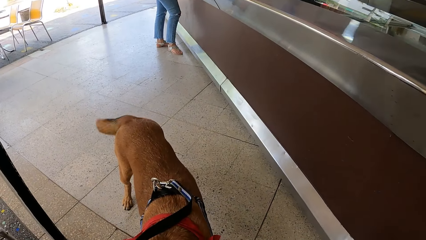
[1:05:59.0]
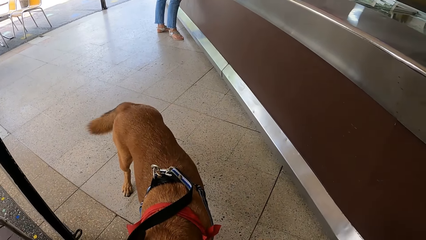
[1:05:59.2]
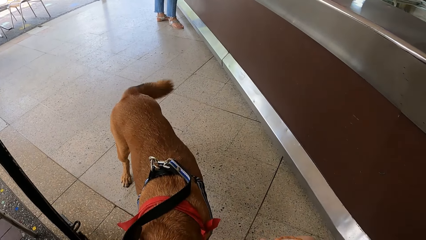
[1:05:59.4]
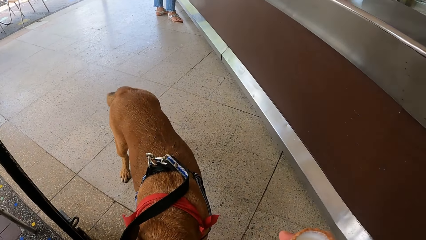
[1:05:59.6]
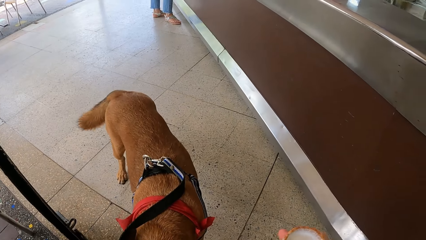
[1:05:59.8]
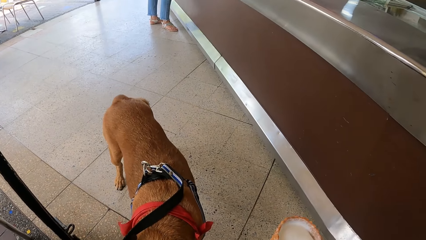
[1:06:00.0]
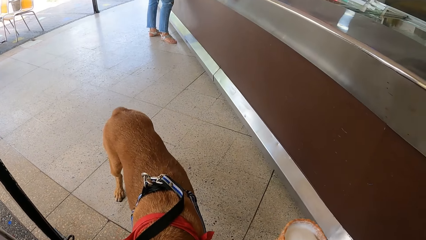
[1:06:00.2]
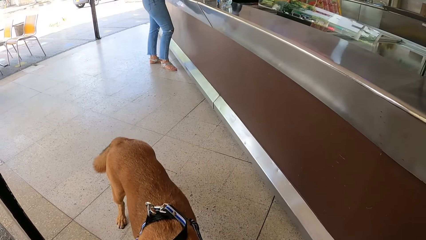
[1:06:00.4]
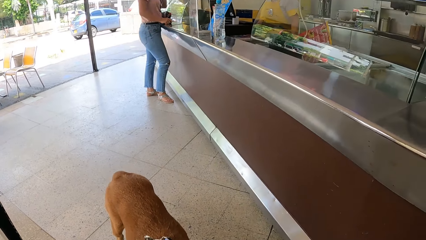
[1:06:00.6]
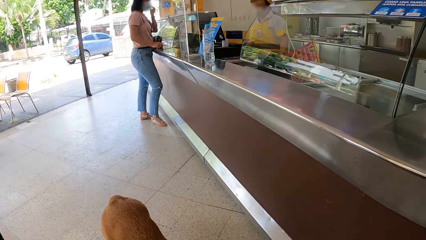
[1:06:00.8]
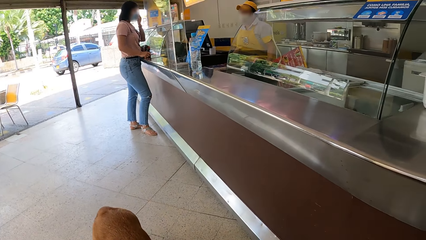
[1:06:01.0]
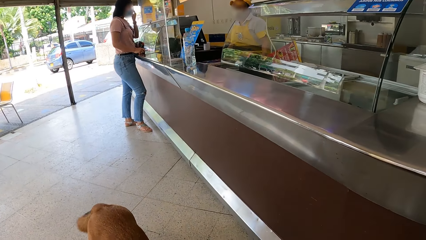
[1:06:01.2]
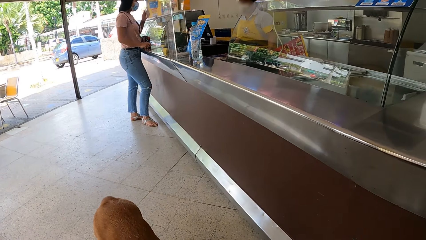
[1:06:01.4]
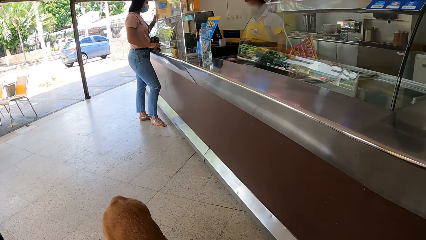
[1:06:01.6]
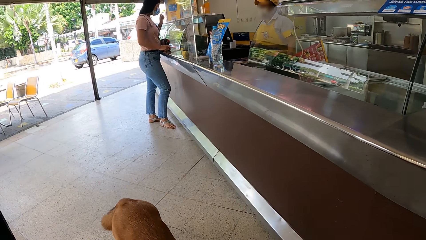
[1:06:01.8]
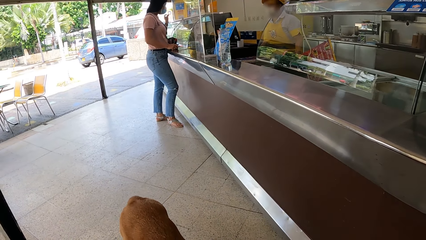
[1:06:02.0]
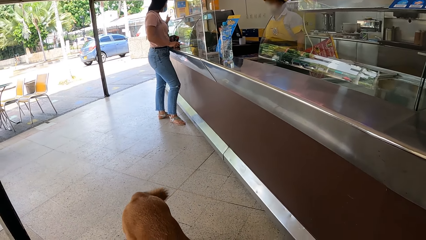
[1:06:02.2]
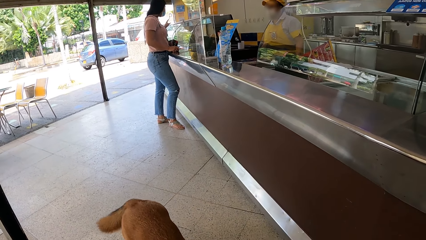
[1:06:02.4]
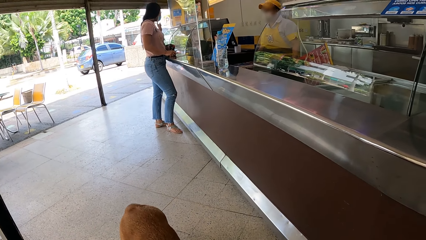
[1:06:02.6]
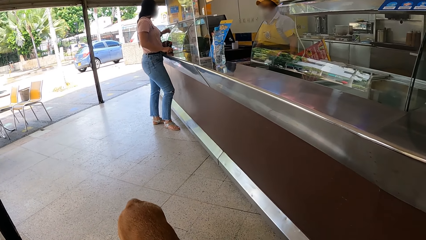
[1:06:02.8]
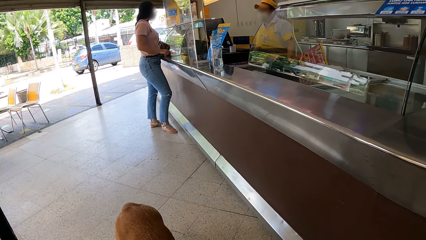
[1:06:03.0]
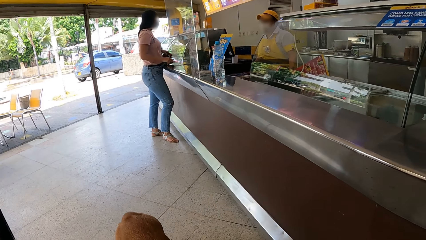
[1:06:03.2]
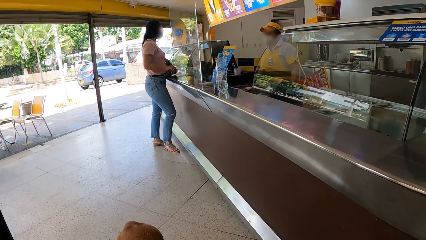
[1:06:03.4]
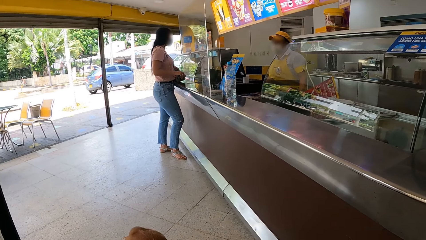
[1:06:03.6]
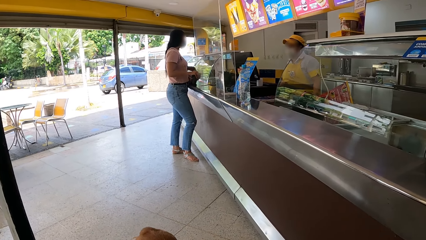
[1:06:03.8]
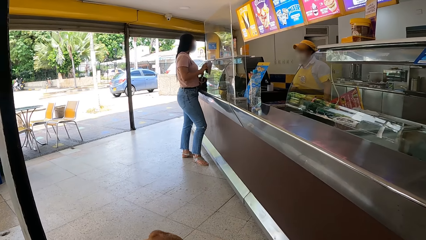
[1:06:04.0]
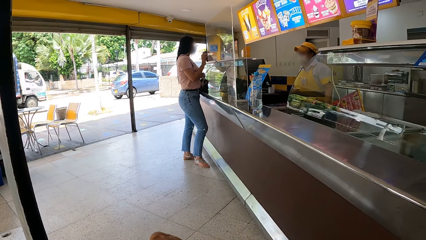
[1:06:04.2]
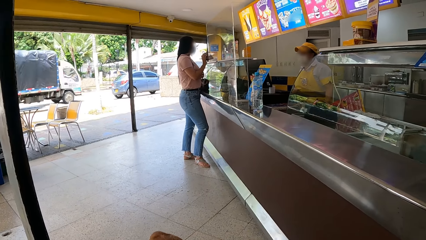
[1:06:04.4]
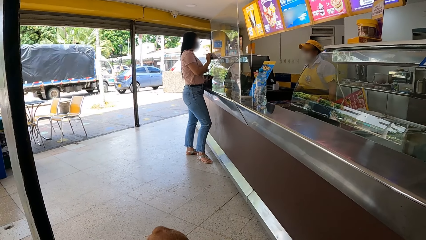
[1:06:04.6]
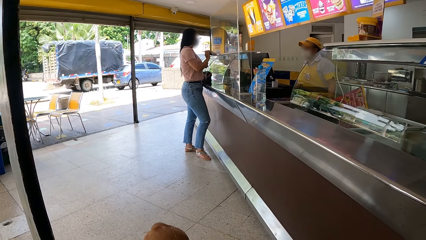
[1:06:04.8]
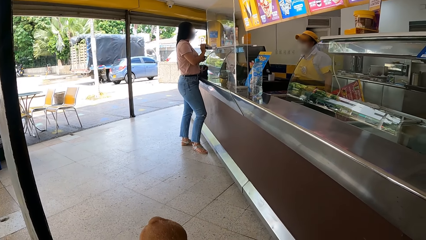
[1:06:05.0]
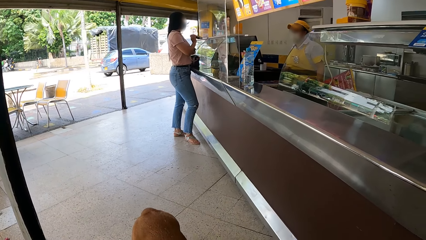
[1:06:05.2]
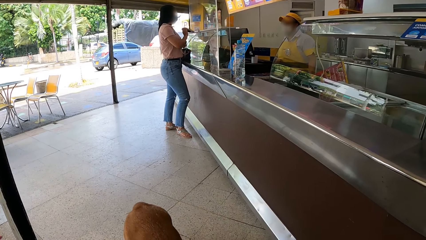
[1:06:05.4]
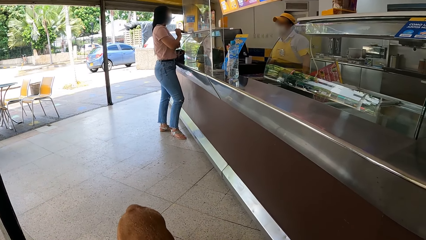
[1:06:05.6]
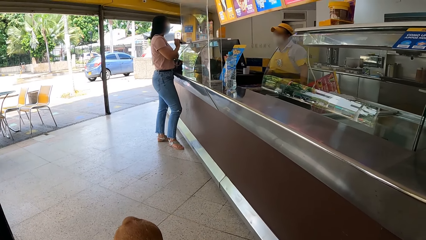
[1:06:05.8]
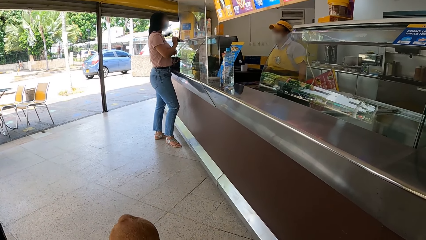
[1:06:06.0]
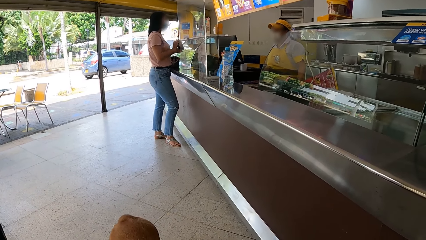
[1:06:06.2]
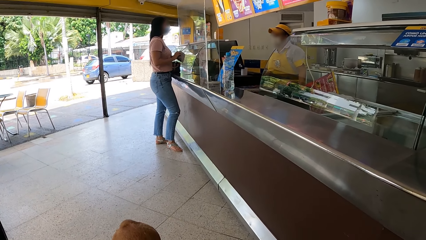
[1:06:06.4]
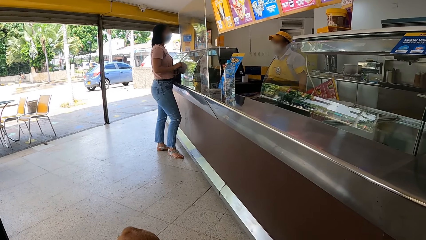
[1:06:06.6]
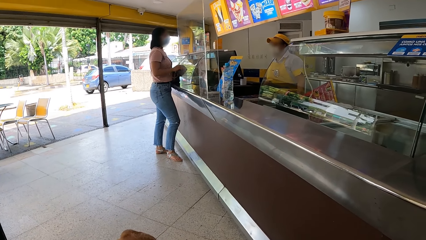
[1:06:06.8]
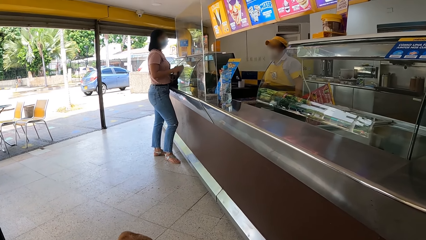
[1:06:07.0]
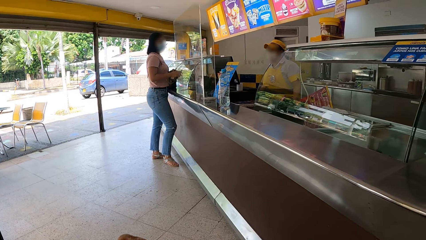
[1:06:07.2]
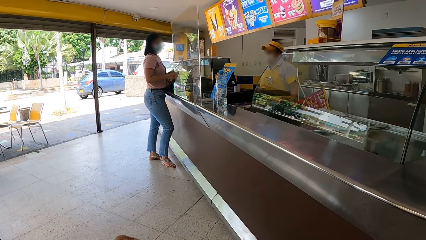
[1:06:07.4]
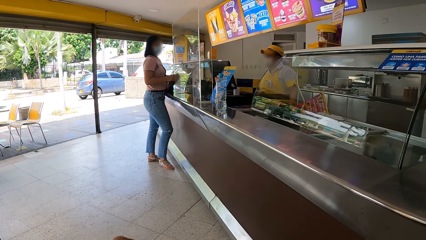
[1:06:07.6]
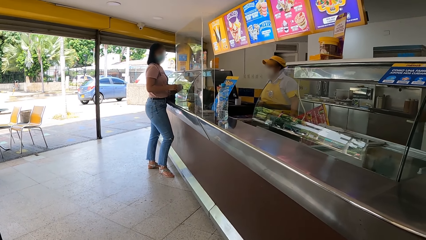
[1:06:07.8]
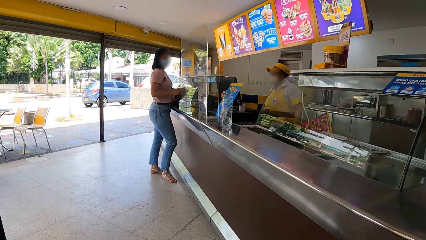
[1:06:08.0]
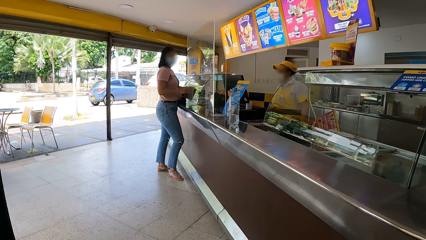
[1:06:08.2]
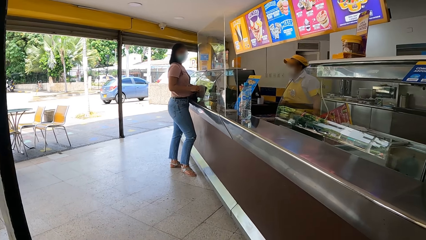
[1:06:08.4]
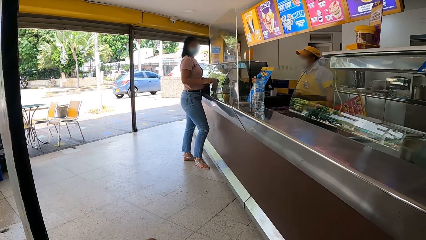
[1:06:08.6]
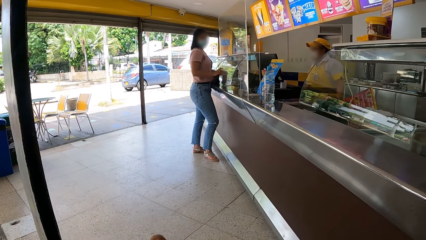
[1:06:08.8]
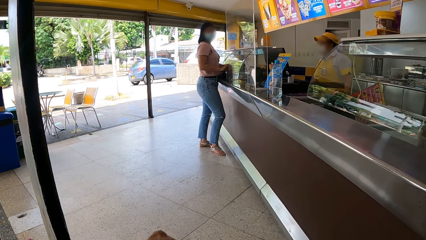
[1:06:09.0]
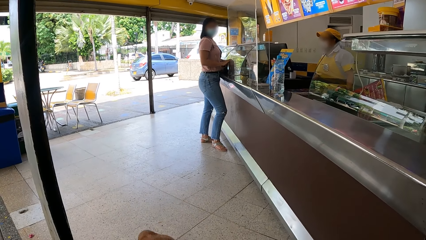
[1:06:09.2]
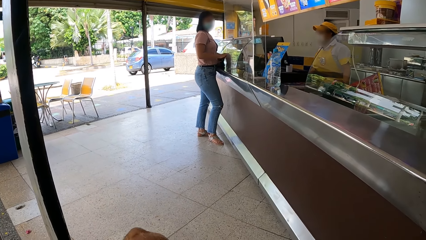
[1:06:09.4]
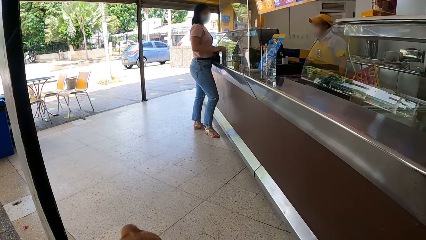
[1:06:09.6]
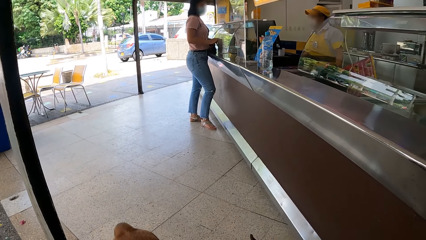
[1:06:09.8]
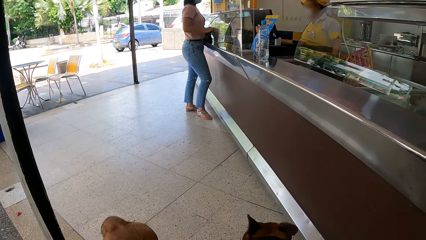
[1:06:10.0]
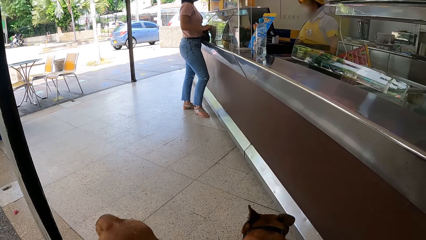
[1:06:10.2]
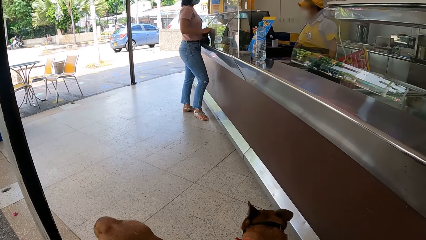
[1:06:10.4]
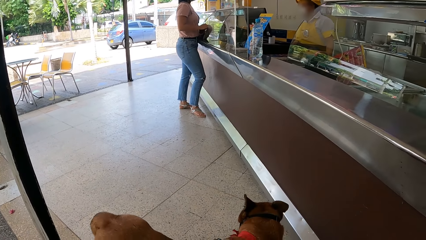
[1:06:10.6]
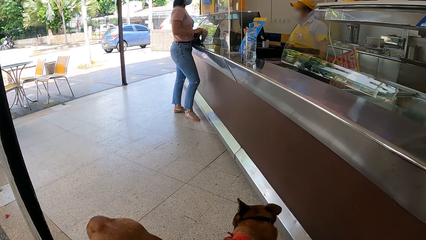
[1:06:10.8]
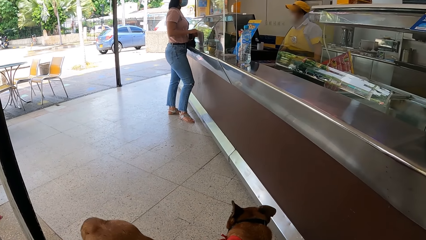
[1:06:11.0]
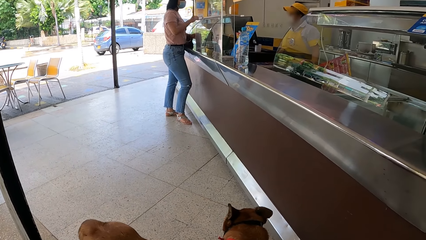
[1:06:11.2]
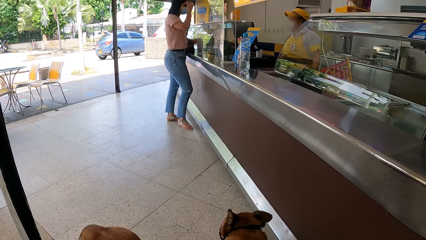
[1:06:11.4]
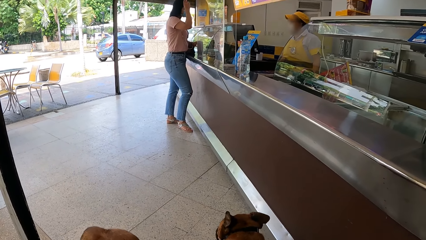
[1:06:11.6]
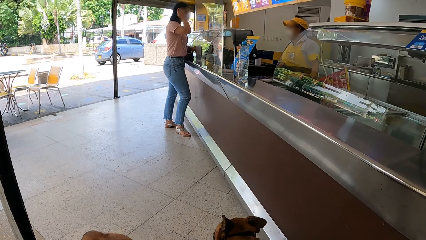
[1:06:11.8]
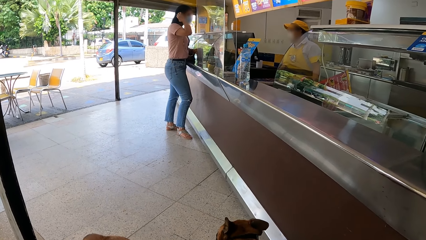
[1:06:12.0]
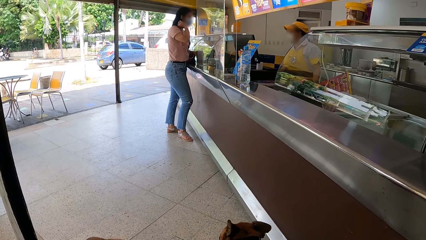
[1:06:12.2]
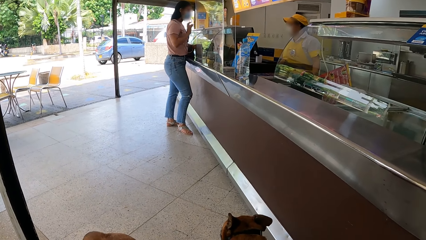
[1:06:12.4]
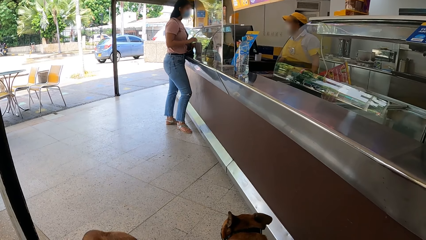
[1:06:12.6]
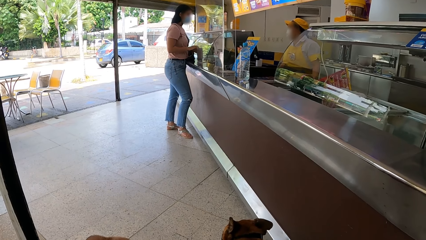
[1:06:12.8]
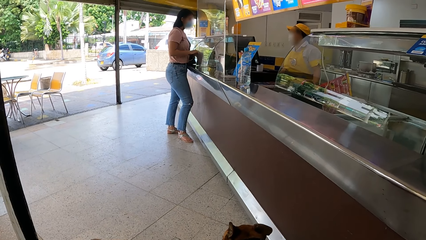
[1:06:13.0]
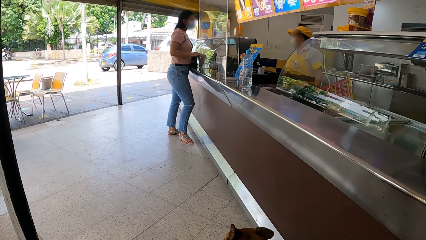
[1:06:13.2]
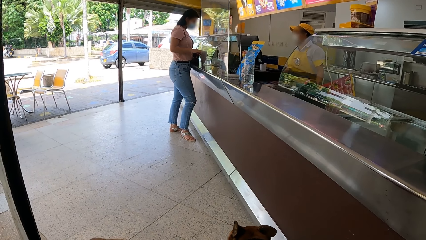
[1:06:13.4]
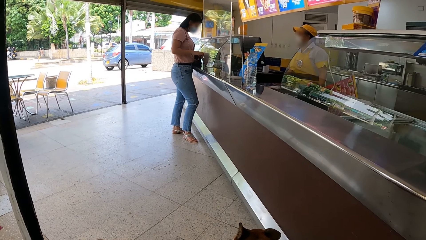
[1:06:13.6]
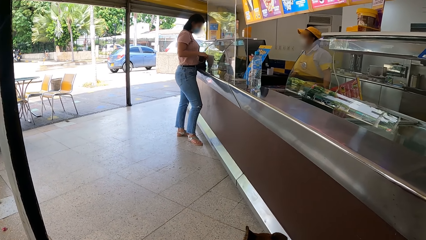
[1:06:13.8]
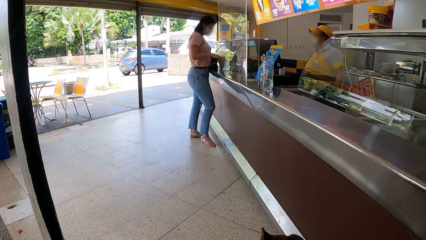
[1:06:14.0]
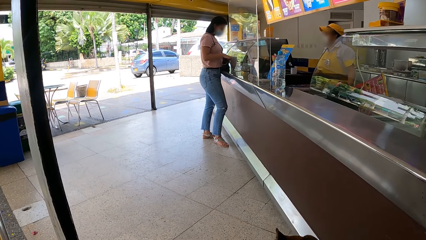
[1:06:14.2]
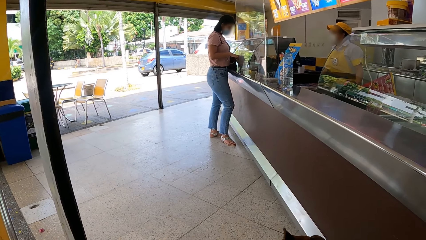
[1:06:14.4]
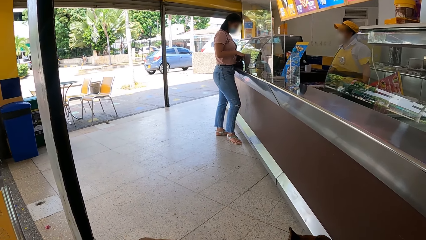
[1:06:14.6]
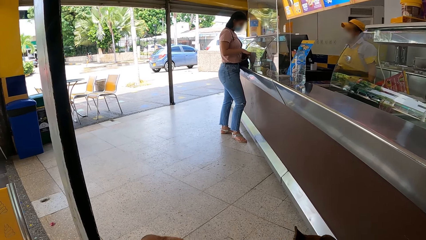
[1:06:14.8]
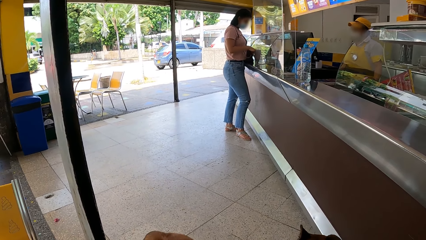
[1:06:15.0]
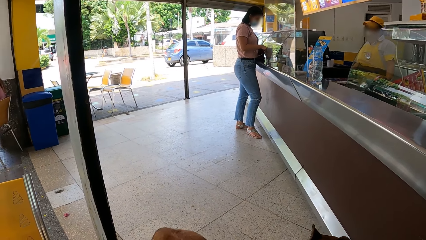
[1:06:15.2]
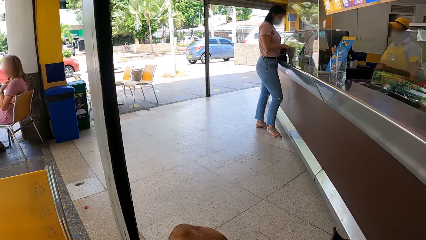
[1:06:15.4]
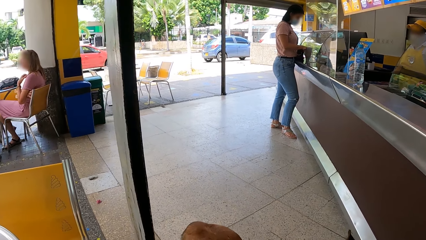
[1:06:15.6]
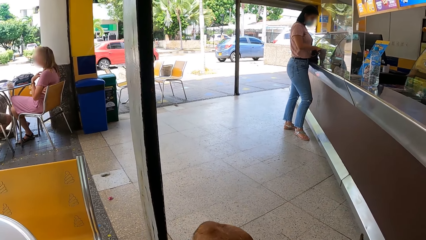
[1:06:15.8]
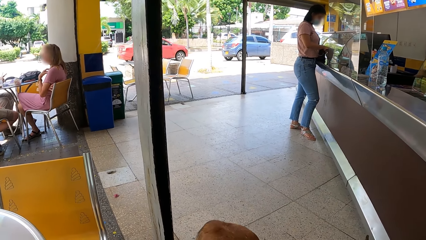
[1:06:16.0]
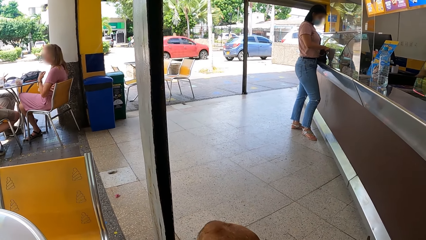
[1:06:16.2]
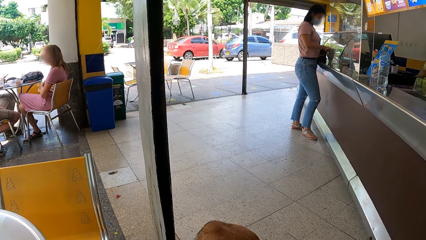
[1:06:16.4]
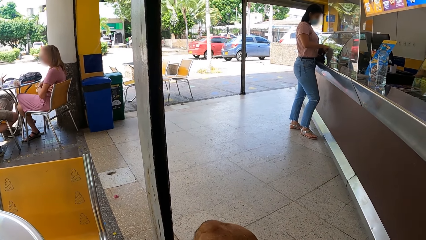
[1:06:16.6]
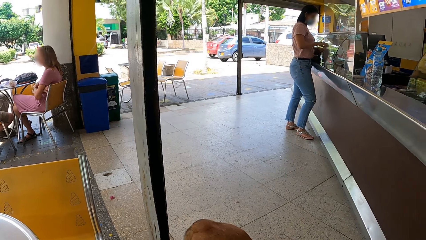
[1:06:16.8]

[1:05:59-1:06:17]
The camera wearer plays with the pet. They look at the pet. They hold the dog leash.
